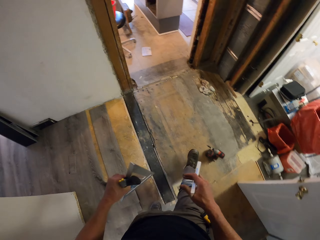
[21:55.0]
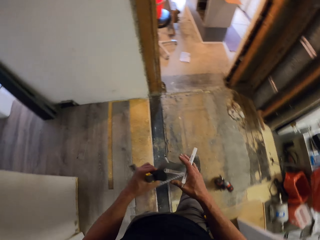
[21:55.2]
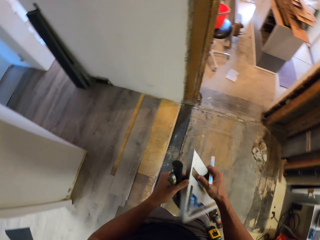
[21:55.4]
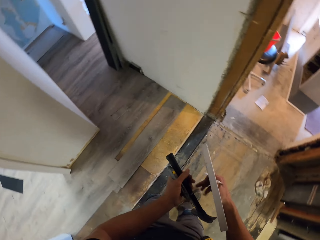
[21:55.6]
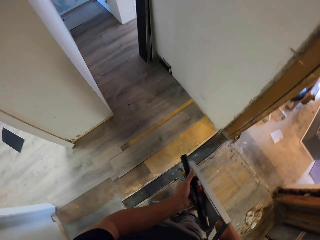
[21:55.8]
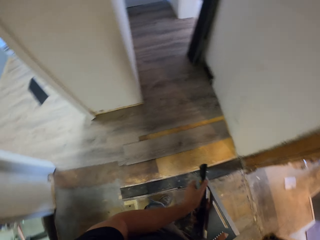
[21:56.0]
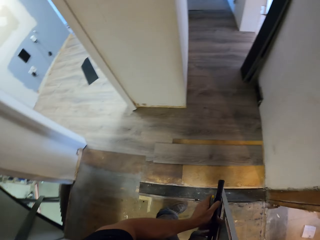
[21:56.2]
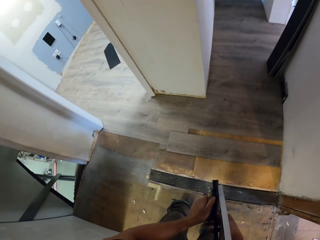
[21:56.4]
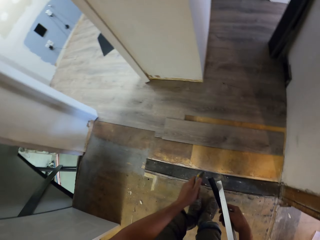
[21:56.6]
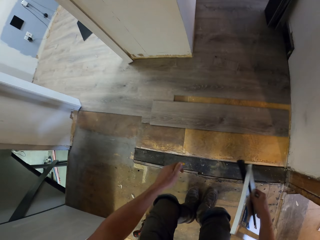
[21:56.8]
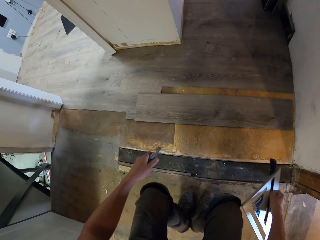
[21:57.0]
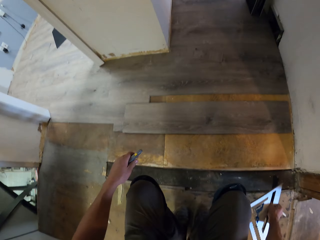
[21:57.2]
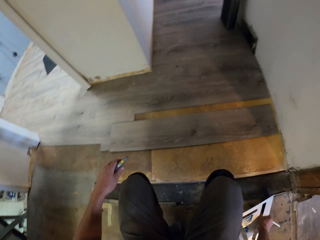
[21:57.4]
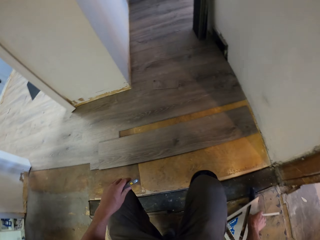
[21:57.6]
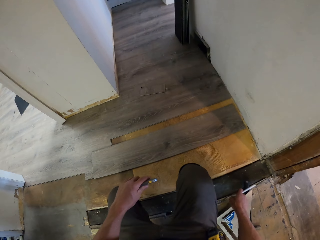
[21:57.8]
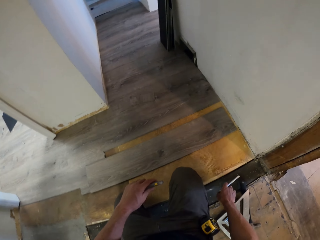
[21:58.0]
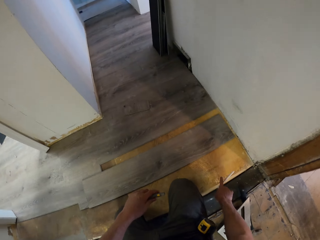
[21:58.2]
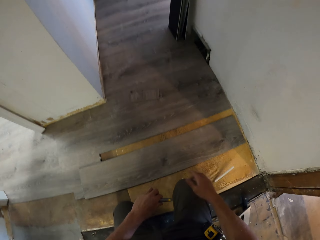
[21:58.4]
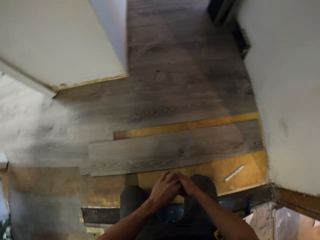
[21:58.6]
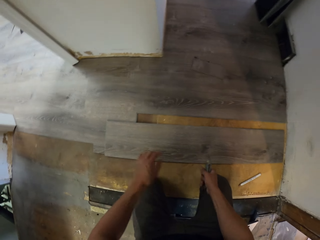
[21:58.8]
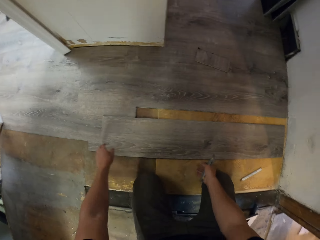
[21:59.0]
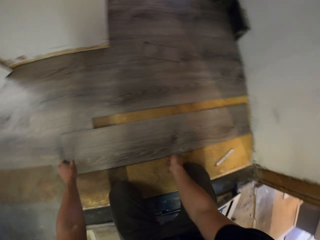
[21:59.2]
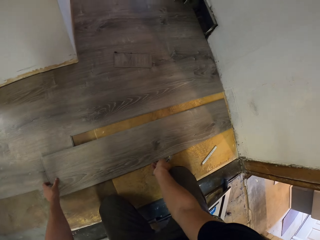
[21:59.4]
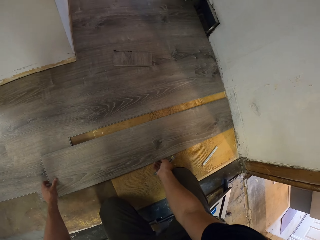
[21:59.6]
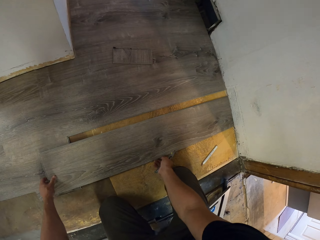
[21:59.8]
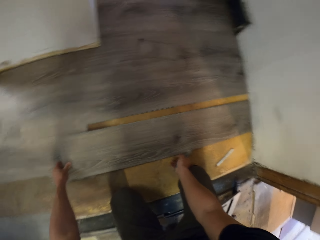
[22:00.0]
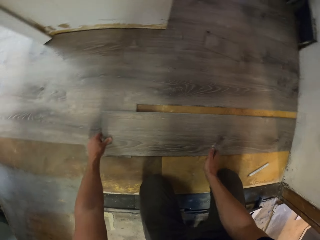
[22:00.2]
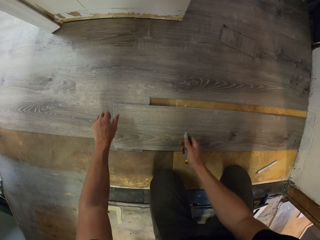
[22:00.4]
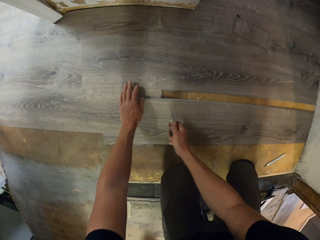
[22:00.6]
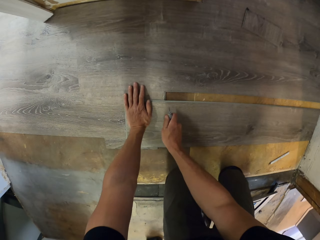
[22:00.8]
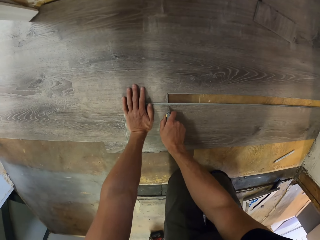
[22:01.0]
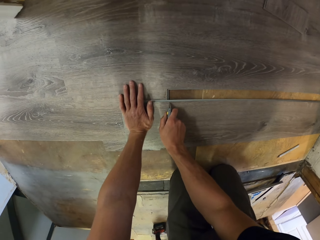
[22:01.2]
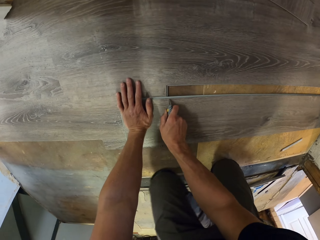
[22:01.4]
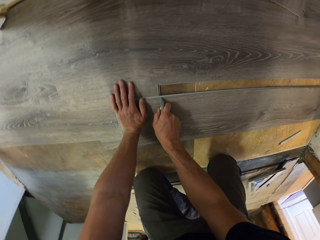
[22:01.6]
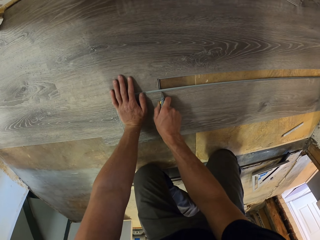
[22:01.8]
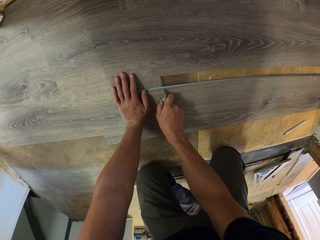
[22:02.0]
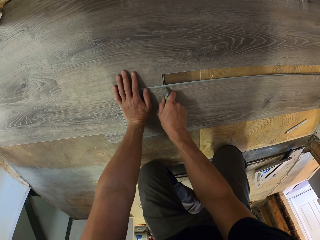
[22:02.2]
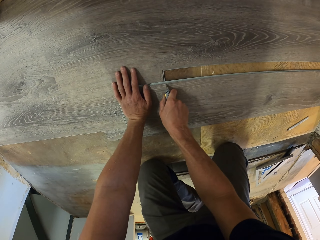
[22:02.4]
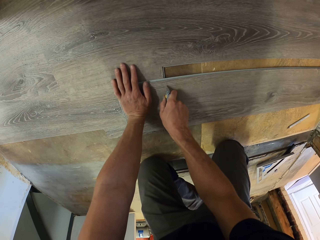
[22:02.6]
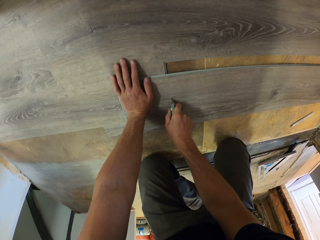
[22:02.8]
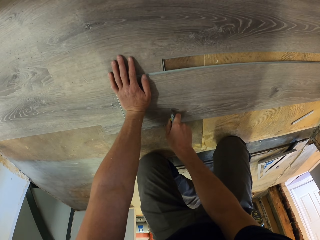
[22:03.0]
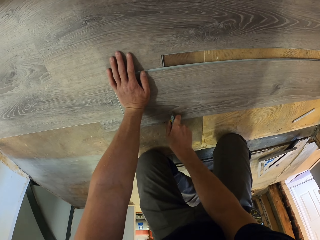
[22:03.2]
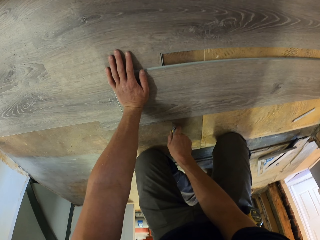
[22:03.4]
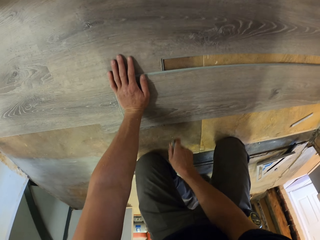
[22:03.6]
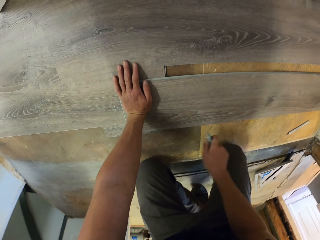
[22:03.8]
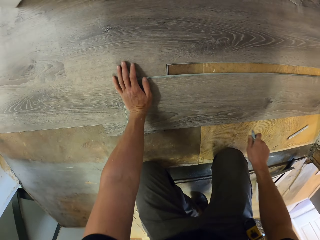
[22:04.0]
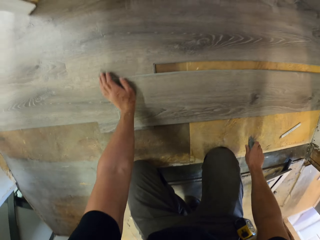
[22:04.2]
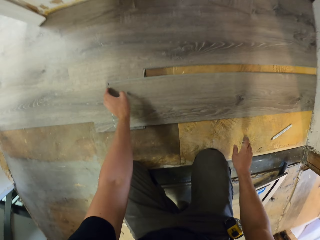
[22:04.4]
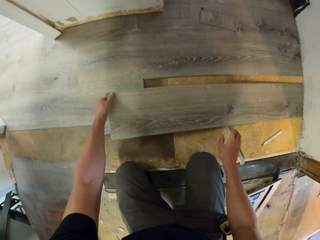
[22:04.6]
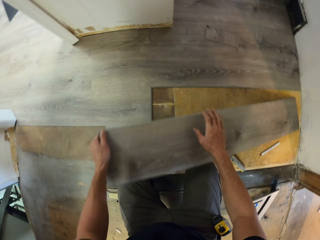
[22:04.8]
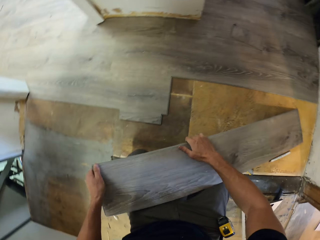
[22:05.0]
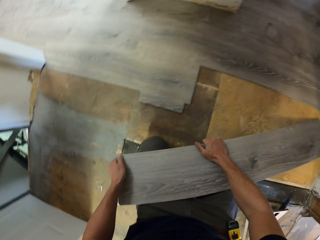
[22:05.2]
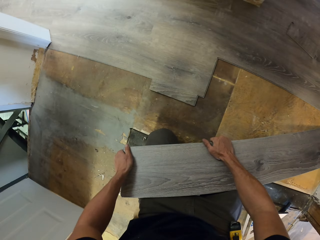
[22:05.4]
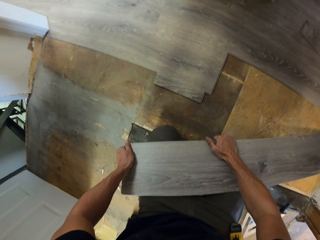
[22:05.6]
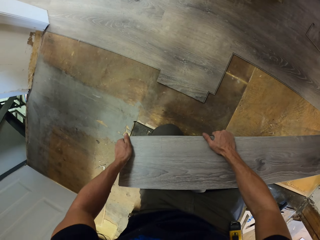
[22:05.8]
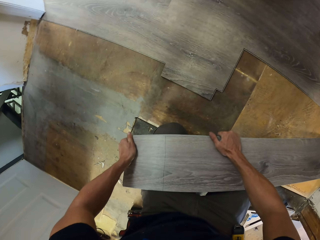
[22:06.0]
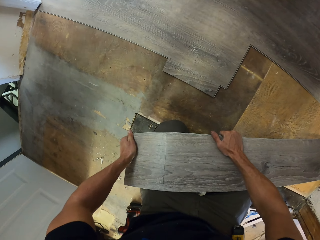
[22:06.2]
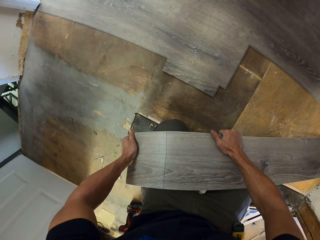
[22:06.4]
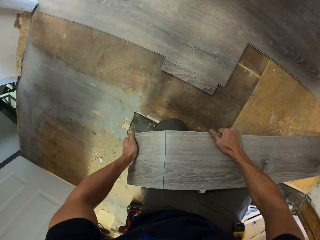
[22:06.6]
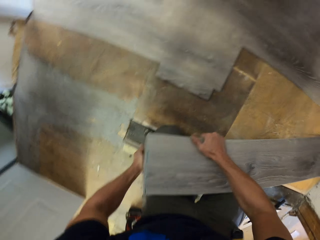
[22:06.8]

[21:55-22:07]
The camera wearer moves the square ruler to the right hand. They move the hammer to the right hand. They drop the claw hammer on the floor. They drop the pencil on the floor. They move the tile scribe to the right hand. They move the tile with both hands. They lean the left hand on the tile. They cut the wood tile using the tile scribe. They drop the tile scribe on the floor. They carry the tile with the left hand, hold the tile with the right hand, and break the tile with the right hand.

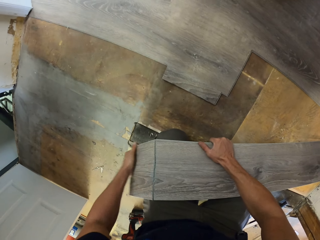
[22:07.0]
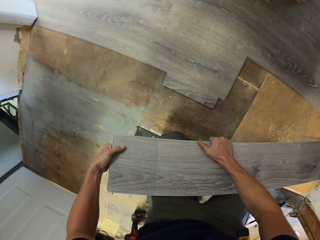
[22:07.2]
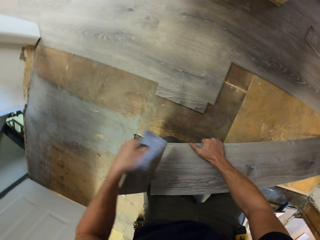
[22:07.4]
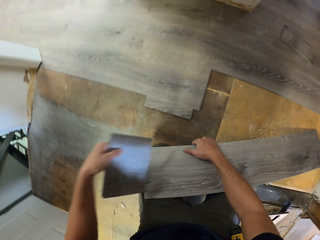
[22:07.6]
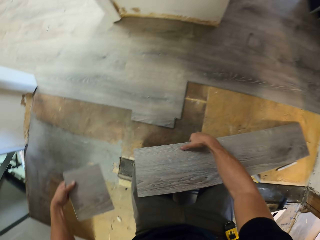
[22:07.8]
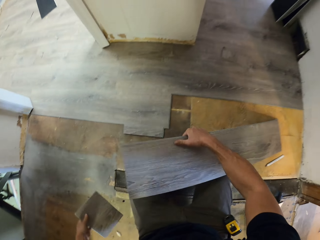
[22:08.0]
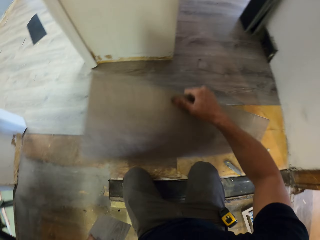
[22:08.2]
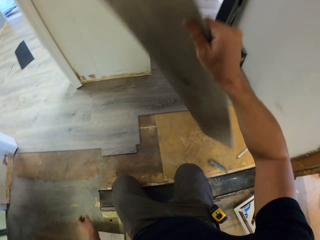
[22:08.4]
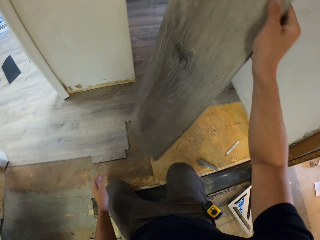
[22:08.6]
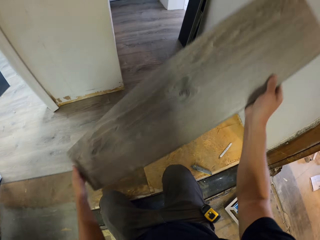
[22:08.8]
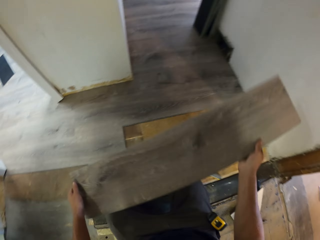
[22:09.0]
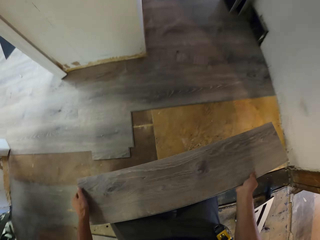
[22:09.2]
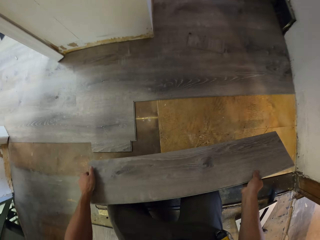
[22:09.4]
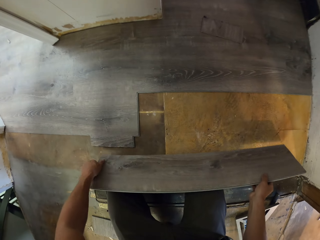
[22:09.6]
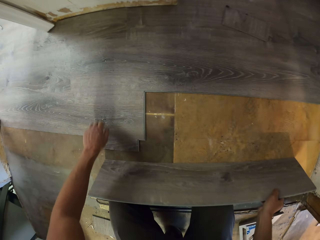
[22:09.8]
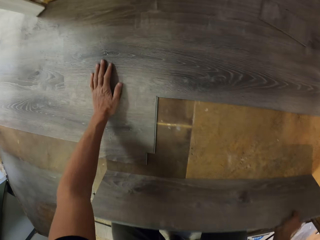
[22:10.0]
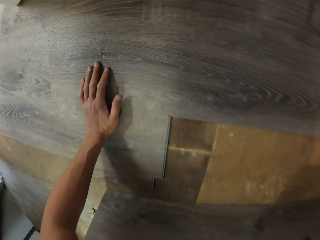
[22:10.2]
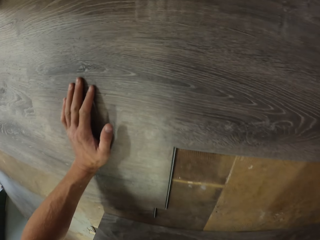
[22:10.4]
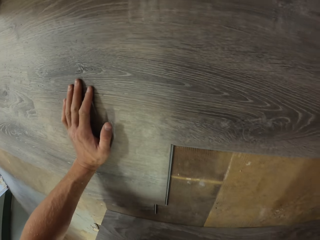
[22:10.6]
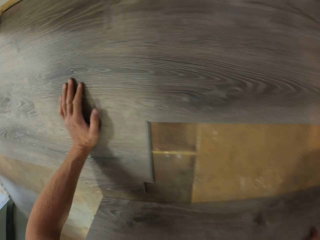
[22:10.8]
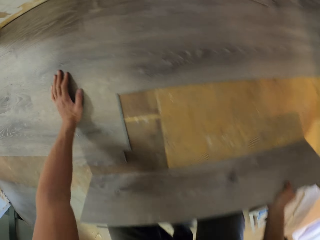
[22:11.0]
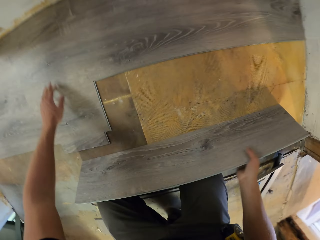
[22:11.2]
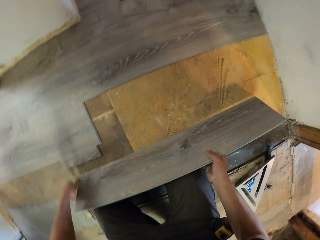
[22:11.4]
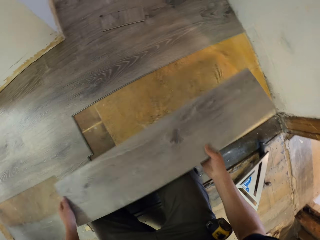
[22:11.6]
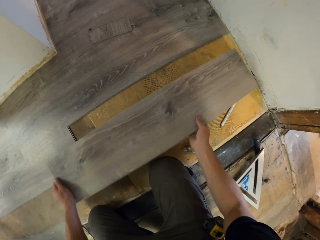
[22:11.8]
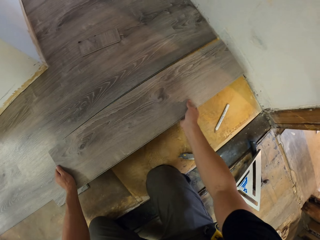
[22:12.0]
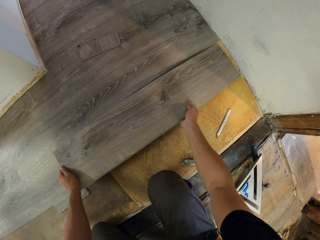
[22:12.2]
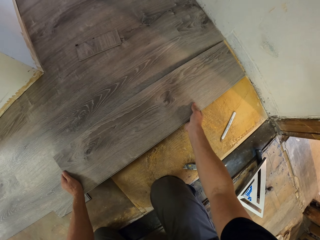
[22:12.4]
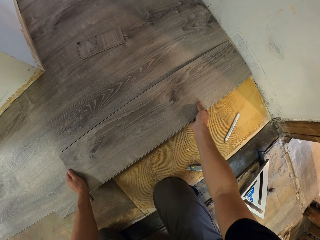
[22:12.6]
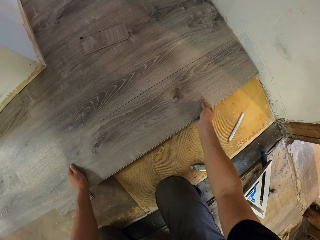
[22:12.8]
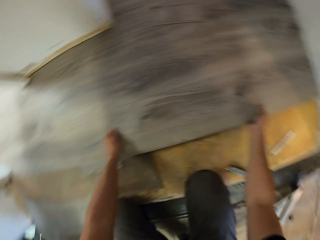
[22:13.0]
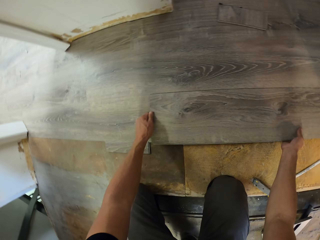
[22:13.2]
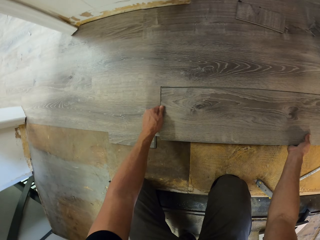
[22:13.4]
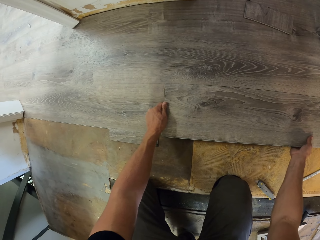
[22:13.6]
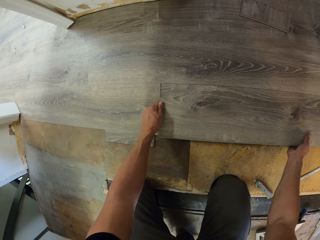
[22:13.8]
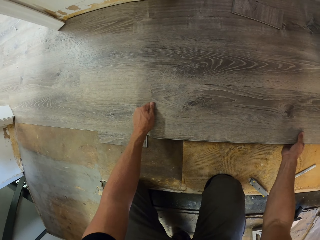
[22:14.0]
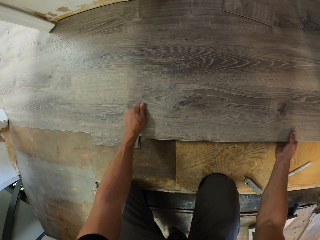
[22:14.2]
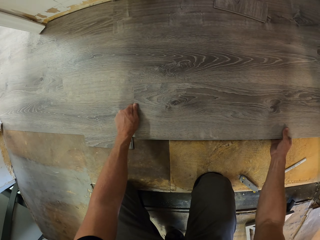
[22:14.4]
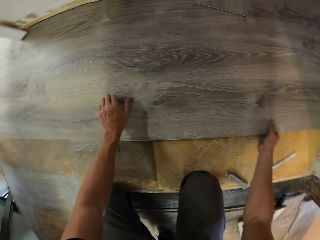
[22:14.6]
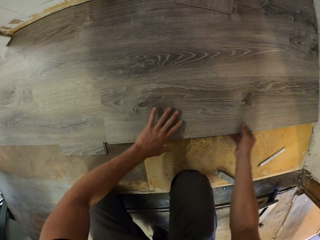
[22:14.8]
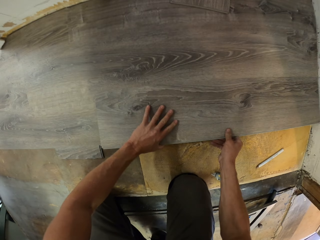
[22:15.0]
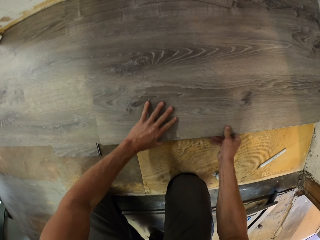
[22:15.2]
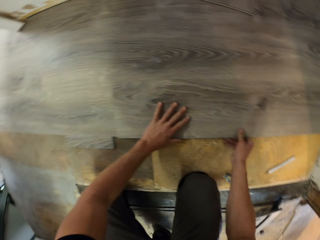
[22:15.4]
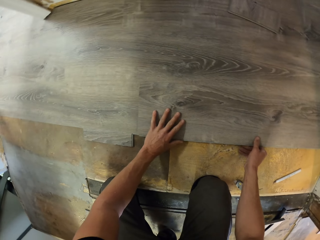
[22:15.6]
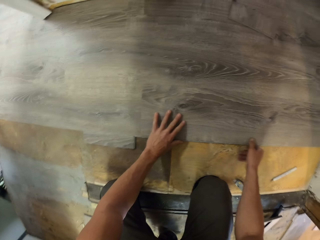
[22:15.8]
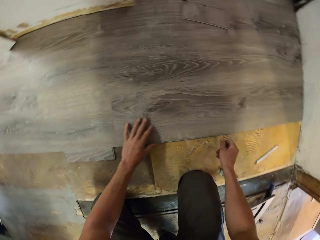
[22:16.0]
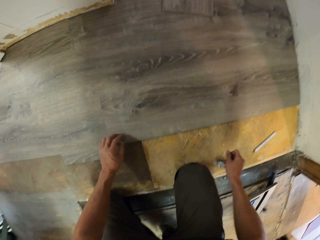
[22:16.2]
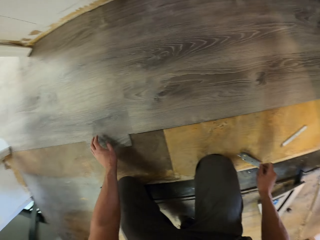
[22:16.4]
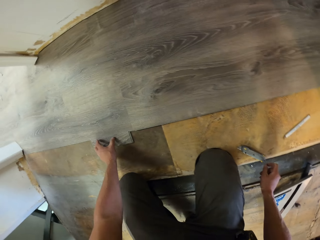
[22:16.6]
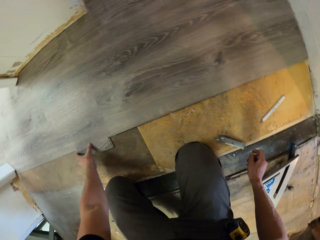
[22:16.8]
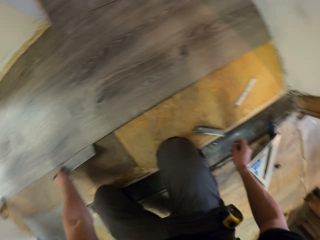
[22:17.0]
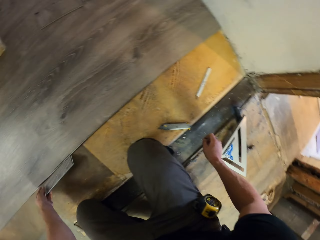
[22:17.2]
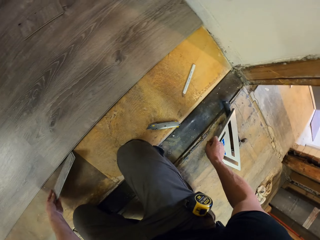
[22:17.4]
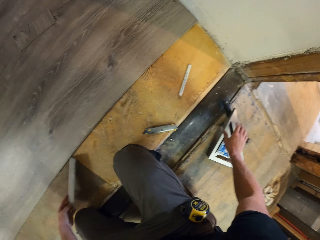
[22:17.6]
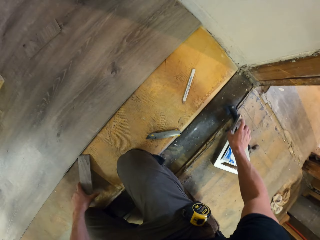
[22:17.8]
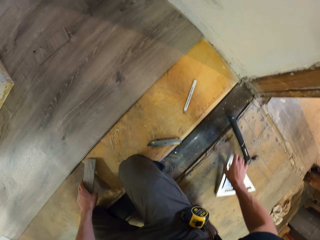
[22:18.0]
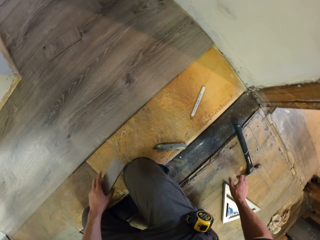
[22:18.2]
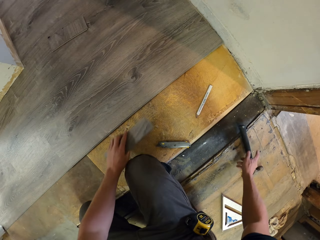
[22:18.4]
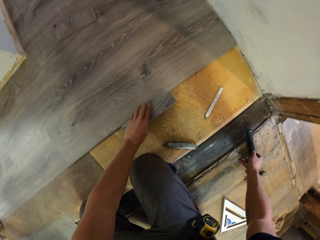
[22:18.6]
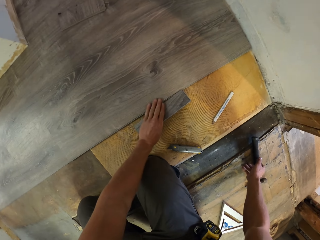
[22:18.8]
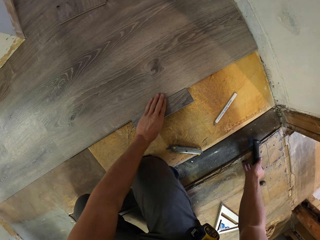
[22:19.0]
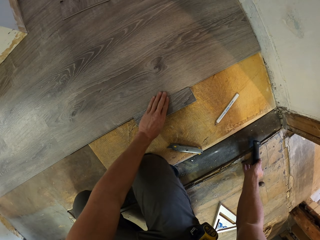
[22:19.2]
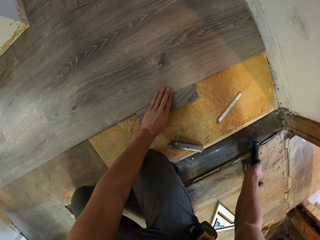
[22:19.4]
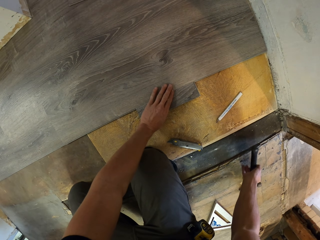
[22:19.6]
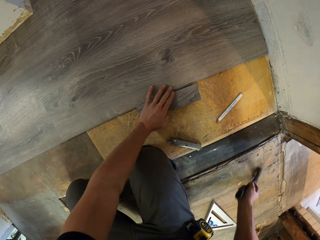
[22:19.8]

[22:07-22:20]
The camera wearer breaks the wood tile using the knee. They turn the tile with the right hand. They drop the tile on the floor. They hold the tile with the left hand. They lean the left hand on the floor. They hold the tile with the left hand. They fit the tile on the floor with both hands. They pick a tile with the left hand. They install the wood tile. They move the square ruler with the right hand. They drop the tile on the floor.
